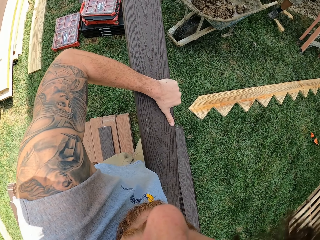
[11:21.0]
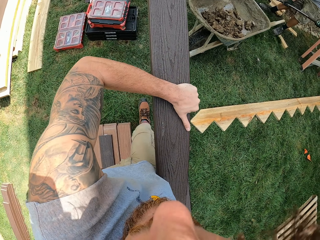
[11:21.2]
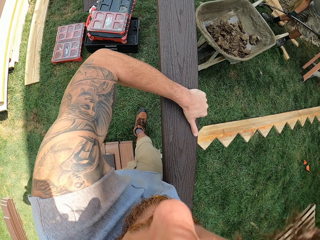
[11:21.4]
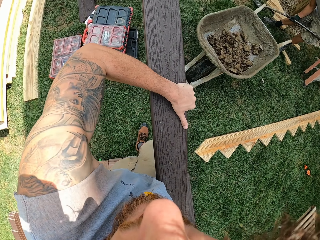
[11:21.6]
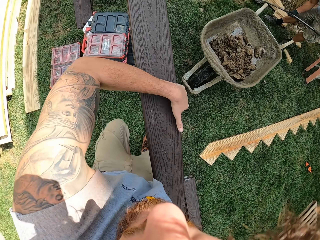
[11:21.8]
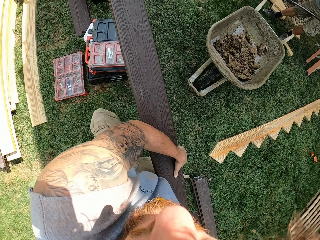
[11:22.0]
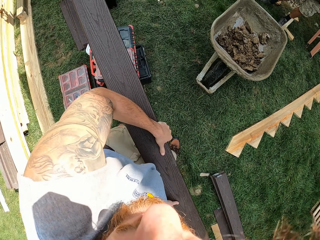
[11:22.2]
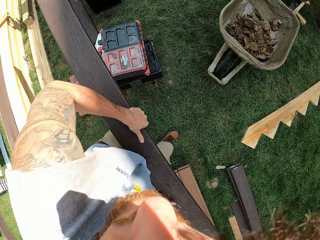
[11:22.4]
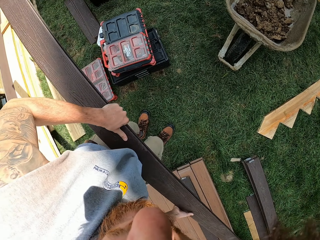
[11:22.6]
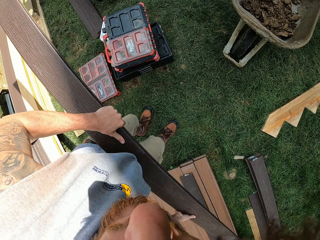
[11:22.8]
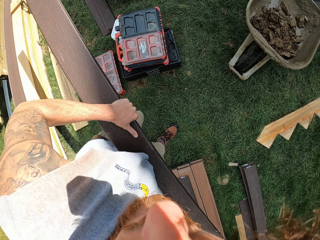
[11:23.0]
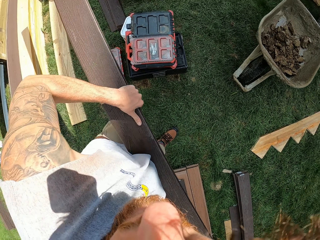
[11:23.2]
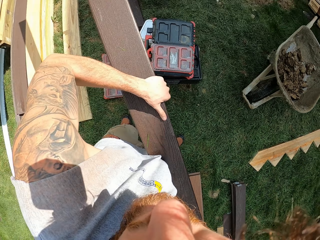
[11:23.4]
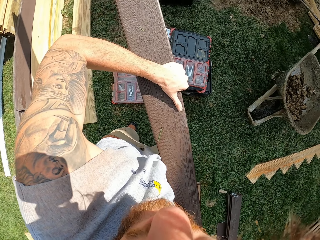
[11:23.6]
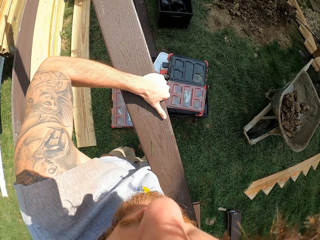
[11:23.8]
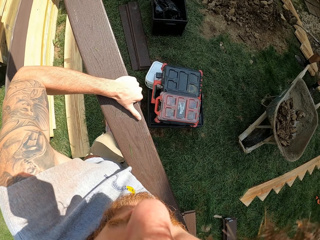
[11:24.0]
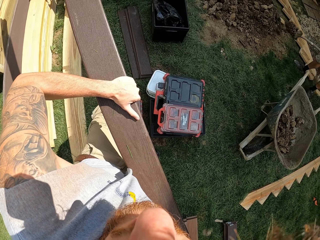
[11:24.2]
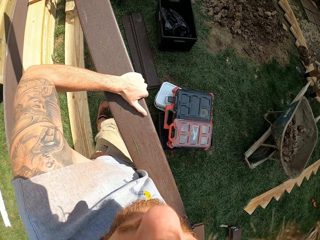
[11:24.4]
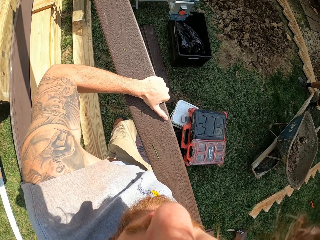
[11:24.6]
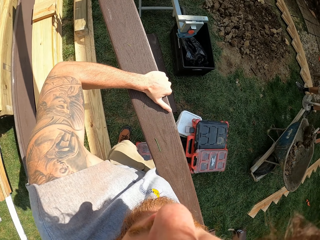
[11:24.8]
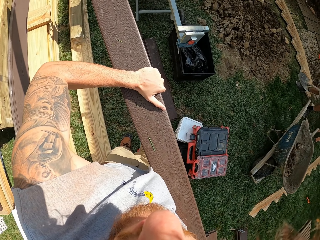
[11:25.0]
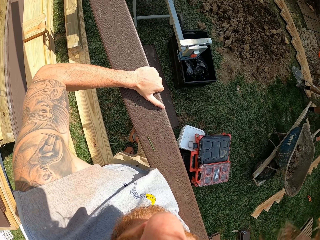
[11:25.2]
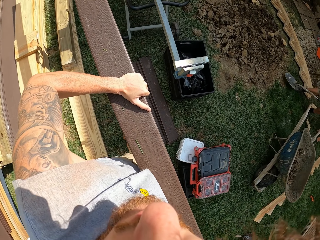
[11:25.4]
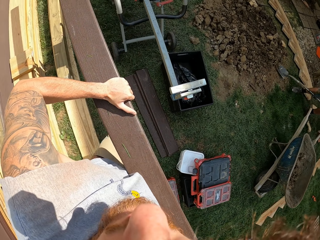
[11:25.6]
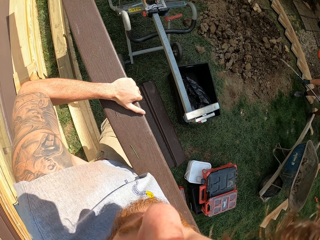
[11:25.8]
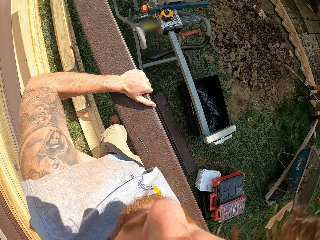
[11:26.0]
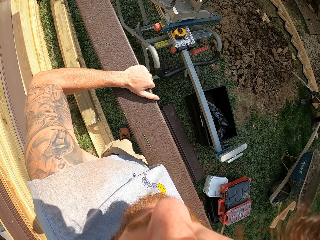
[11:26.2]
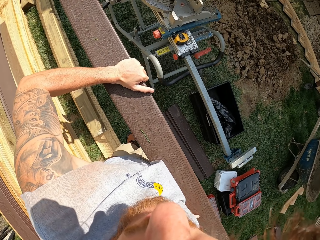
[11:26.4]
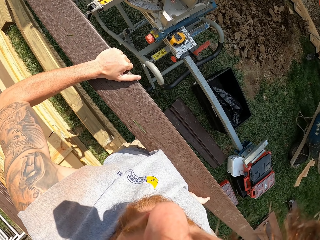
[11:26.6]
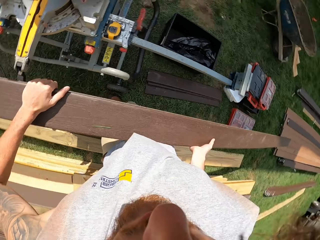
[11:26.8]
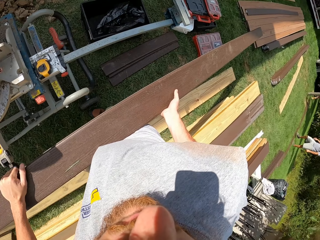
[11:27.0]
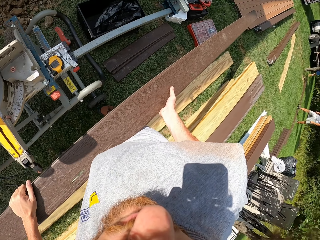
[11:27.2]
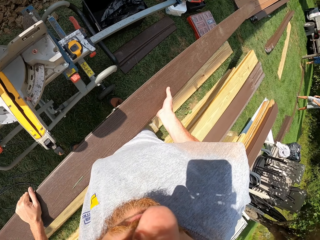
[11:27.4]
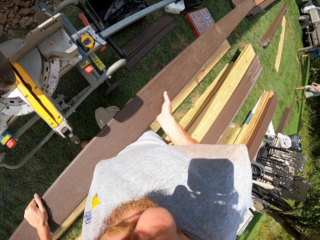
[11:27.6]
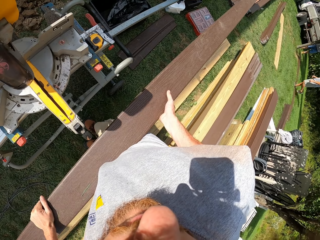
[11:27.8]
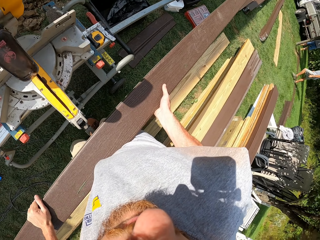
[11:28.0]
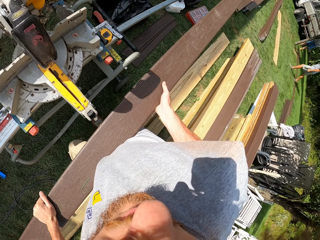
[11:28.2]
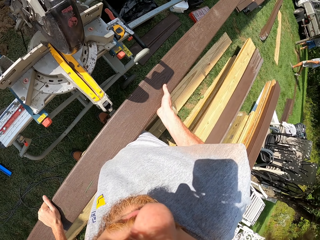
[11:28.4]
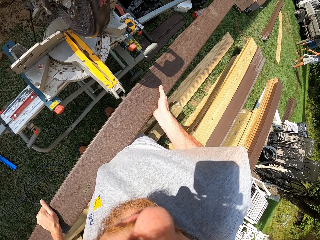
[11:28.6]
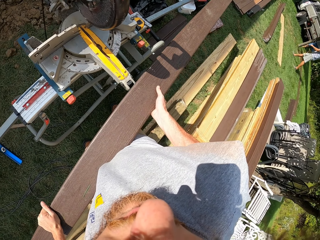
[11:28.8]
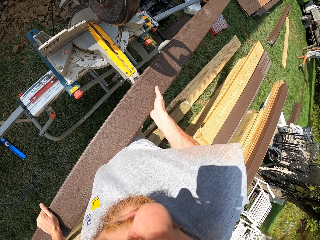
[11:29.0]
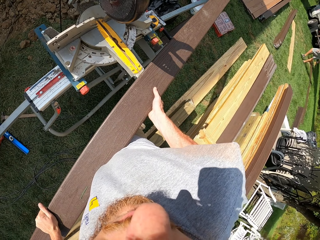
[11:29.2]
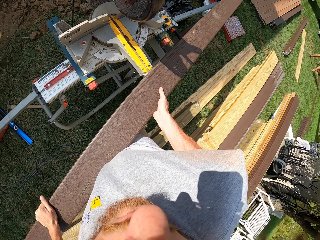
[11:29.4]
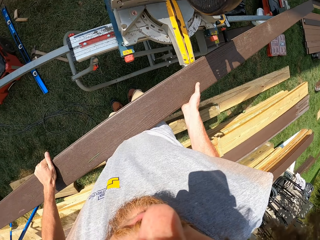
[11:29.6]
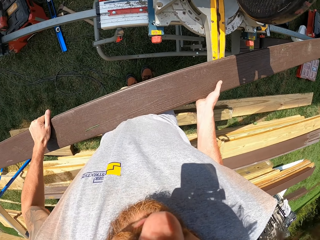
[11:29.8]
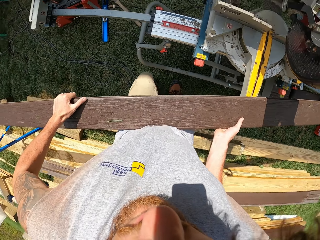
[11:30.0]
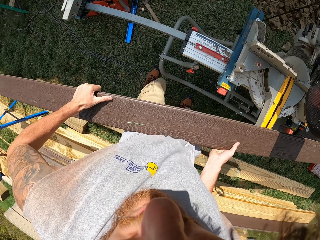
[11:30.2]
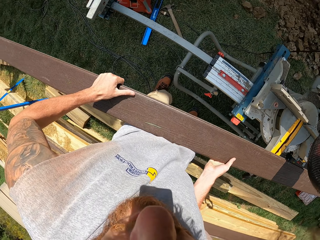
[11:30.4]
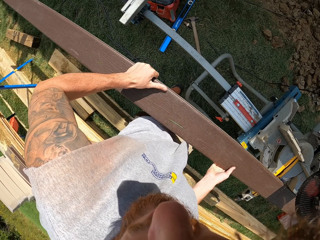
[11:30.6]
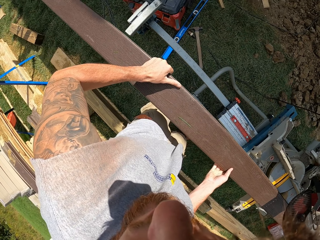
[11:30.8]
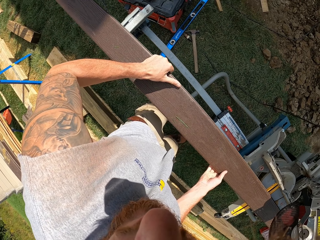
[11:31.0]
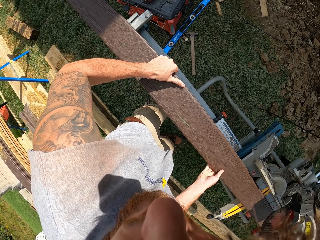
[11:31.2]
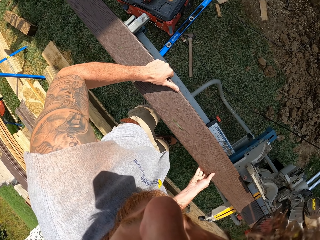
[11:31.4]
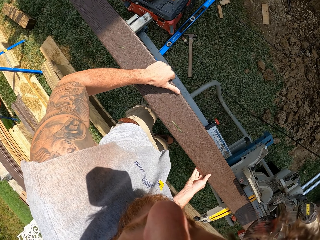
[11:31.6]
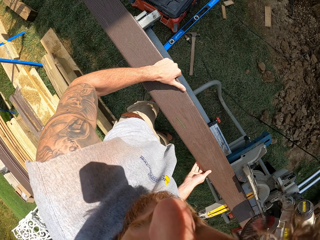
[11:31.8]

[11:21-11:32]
The camera wearer carries a timber with hands. They walk around. They place wood on a circular saw.

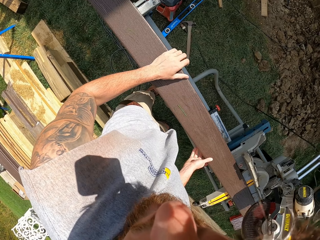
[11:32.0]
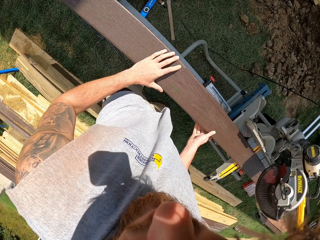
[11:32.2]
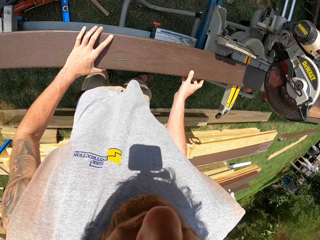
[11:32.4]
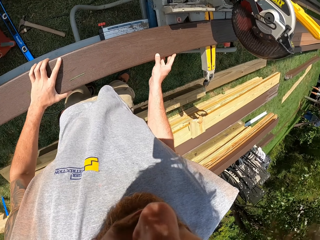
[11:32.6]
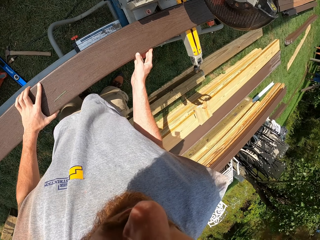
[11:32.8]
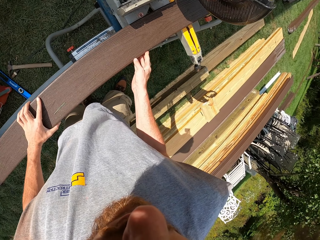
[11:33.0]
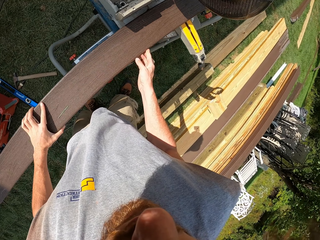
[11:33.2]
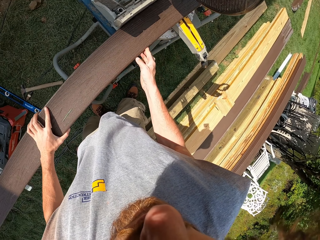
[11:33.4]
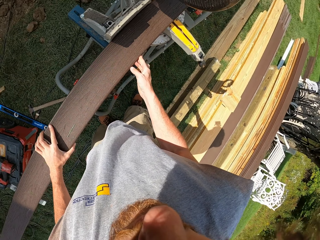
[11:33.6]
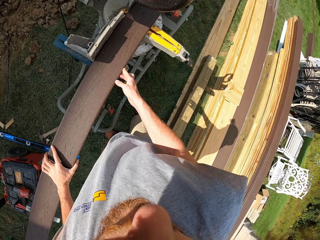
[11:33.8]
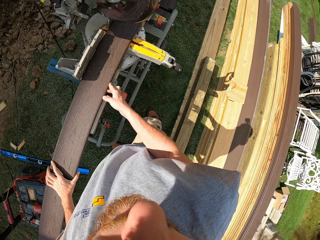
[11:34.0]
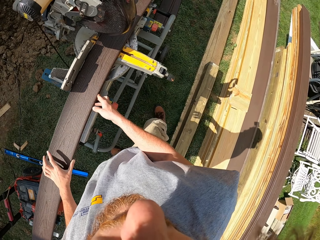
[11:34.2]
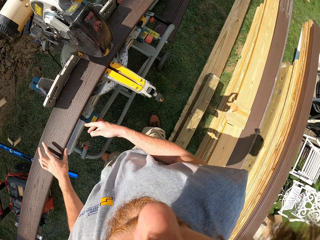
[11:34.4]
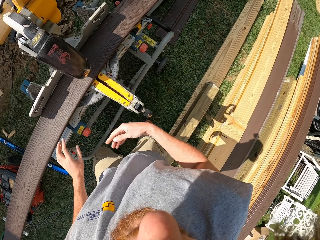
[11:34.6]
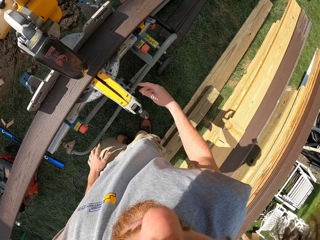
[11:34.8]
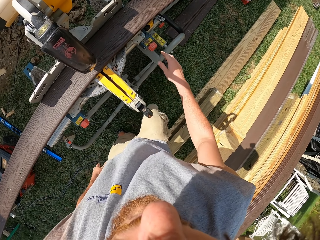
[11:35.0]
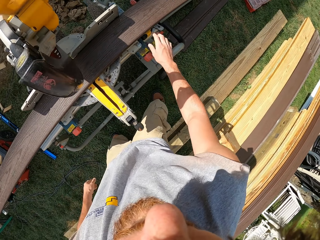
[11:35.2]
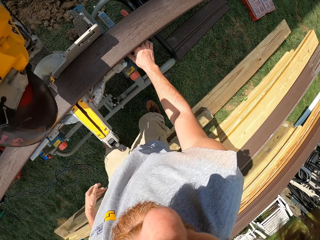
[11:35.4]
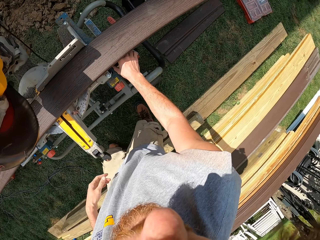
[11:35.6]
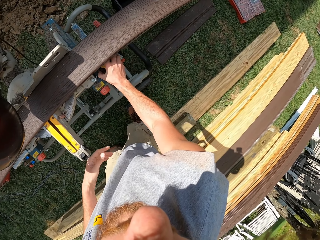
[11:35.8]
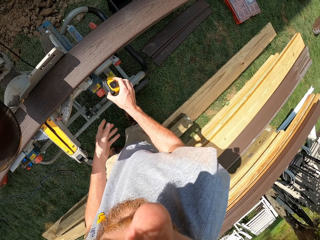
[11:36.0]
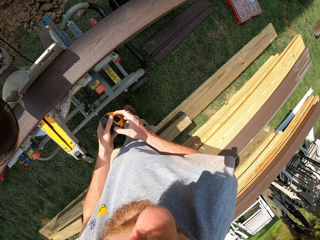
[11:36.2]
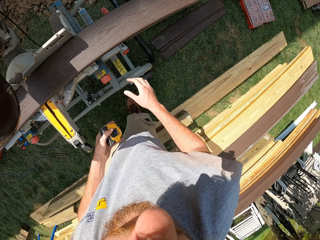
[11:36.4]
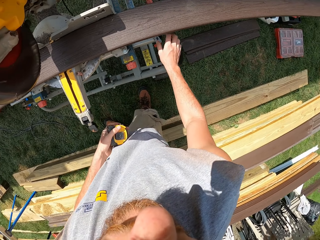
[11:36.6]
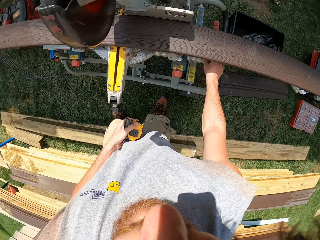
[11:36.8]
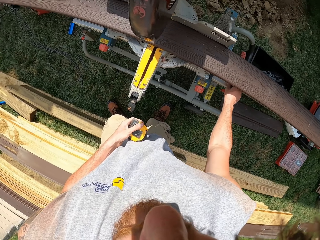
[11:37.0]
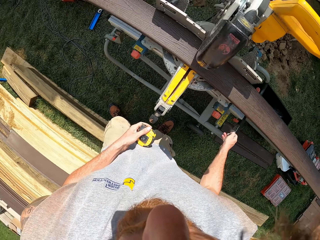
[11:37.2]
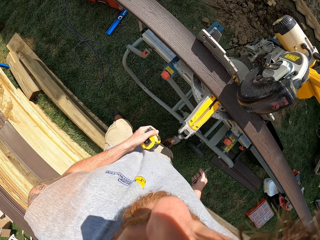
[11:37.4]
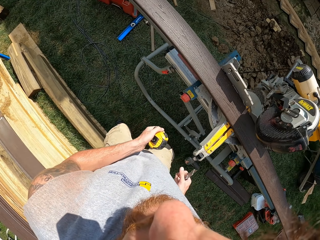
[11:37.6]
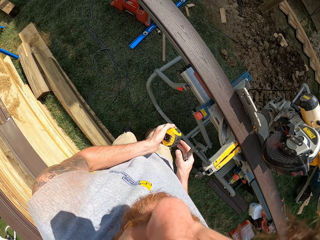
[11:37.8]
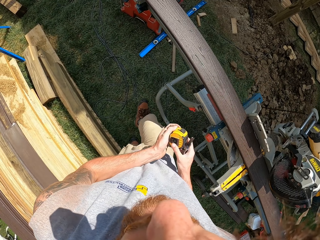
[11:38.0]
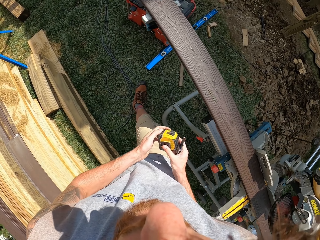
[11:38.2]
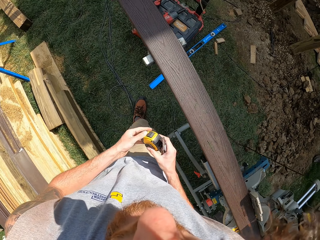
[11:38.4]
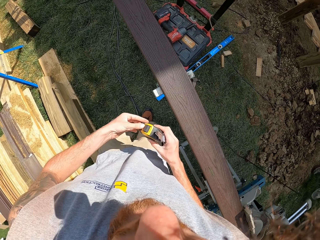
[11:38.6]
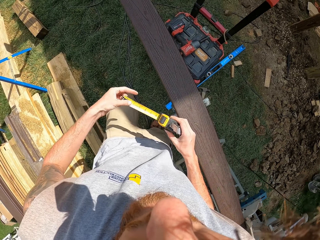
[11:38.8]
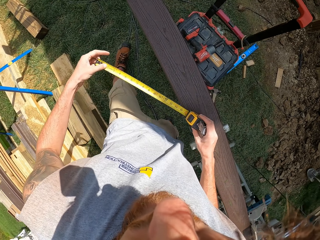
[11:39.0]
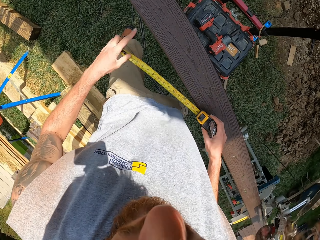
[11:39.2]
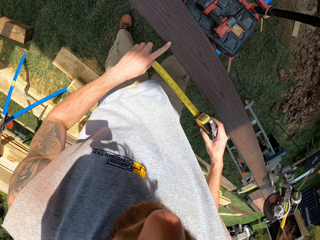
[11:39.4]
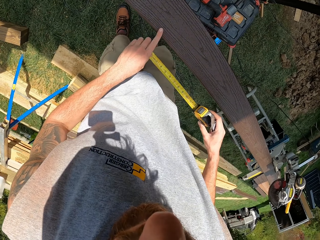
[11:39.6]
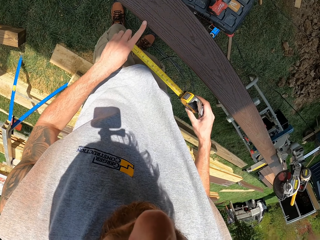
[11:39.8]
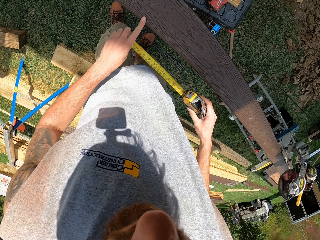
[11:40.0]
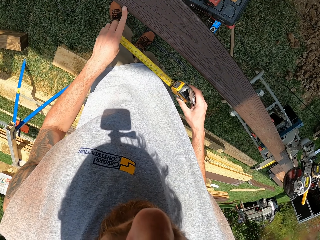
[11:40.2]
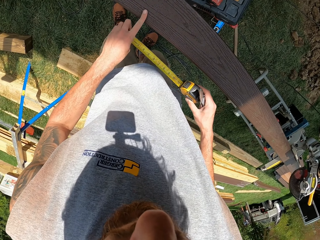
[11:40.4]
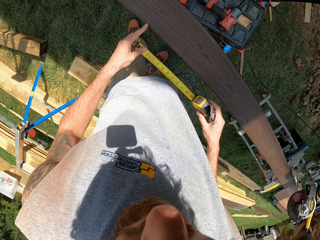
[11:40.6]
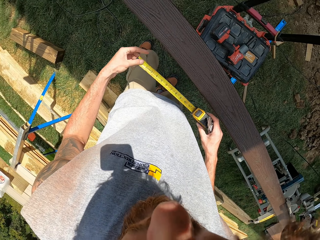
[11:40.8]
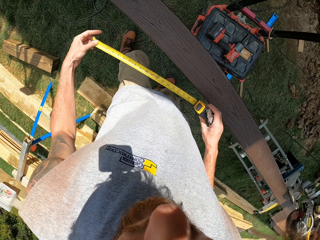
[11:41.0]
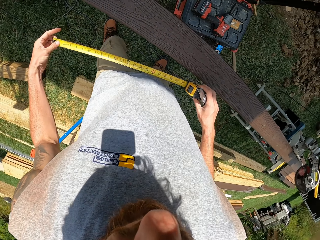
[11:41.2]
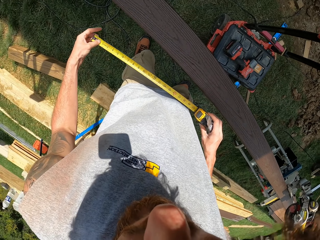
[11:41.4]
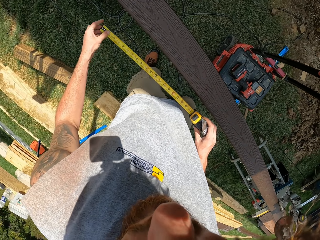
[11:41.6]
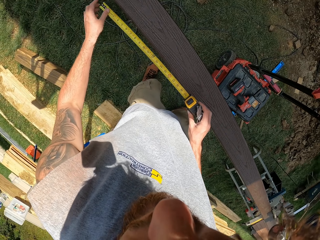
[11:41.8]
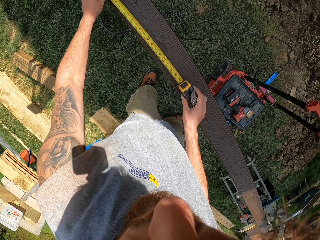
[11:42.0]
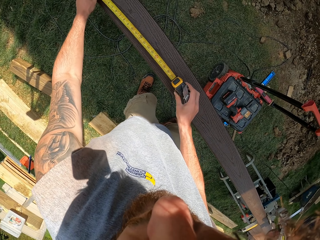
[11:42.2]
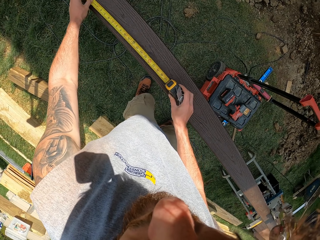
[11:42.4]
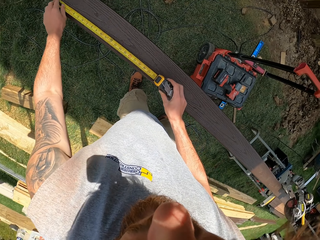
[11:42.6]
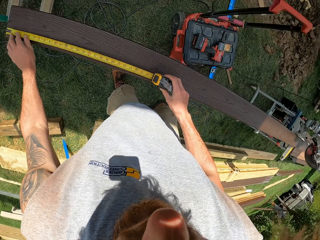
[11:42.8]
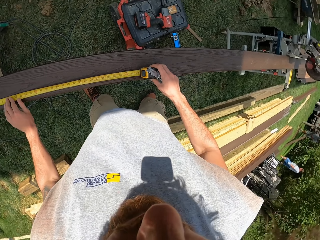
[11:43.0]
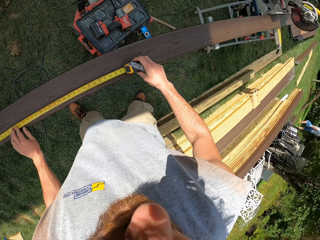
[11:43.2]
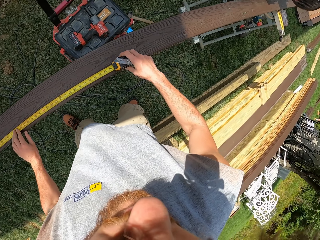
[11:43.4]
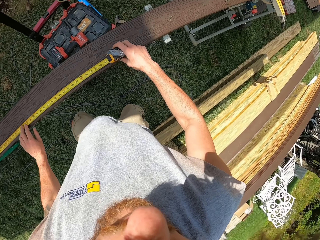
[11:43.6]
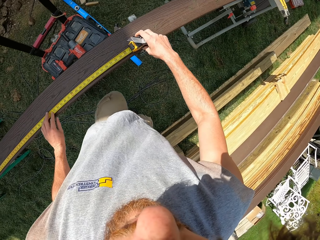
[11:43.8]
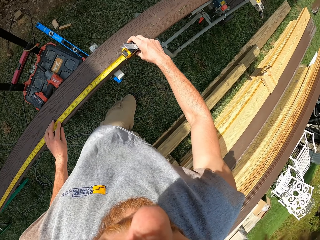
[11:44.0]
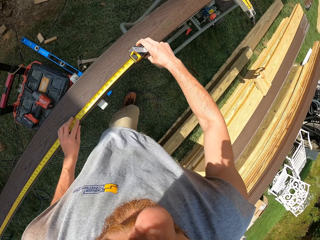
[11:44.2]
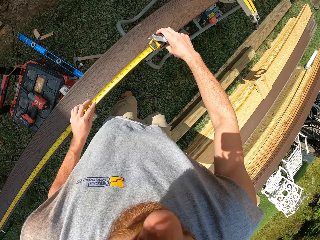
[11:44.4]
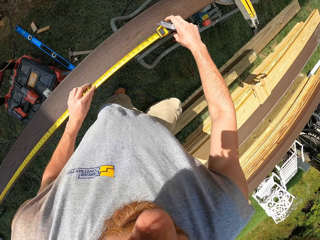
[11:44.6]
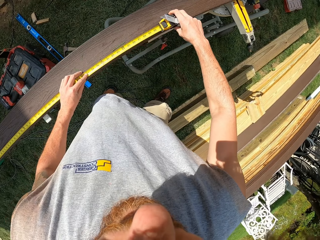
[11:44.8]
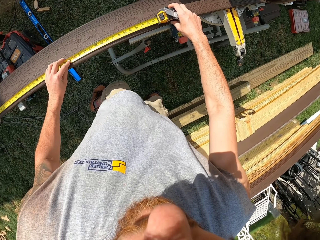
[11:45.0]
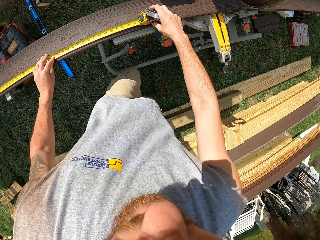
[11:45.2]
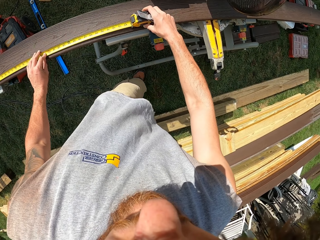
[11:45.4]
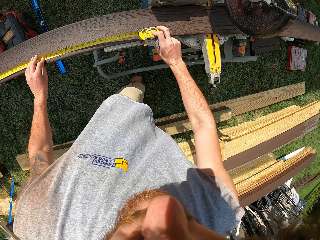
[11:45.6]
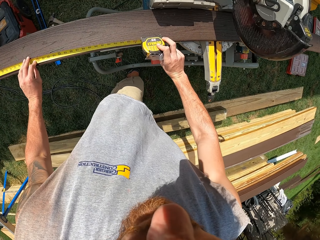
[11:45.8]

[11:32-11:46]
The camera wearer moves wood on a circular saw. They move around. They pick up a hand measuring tape or tape measure. They put the hand measuring tape on the left hand. They pick up a marker knife. They walk around. They pull the tape measure. They touch the wood. They measure a timber.
